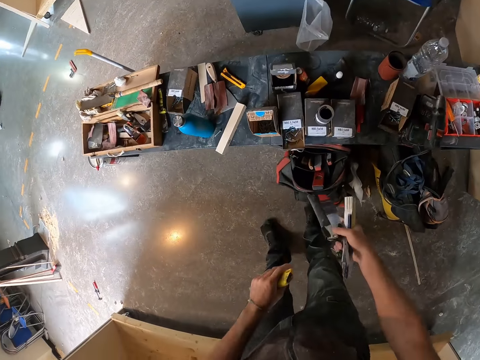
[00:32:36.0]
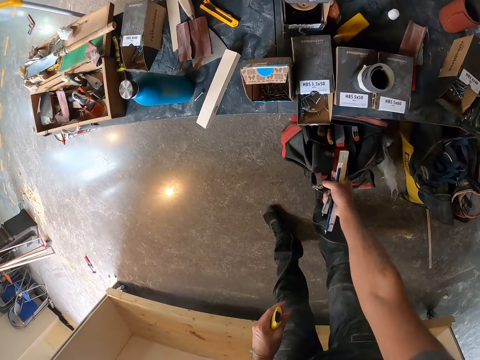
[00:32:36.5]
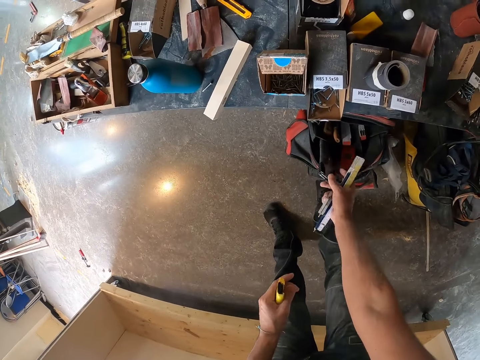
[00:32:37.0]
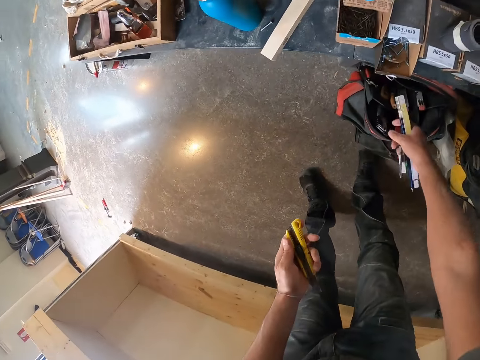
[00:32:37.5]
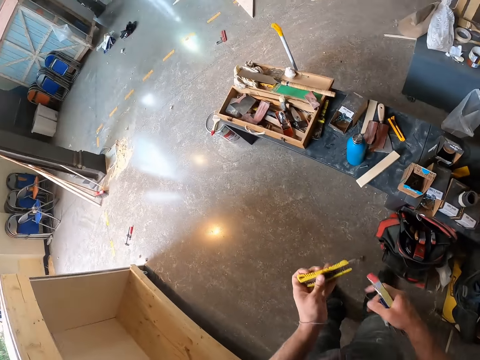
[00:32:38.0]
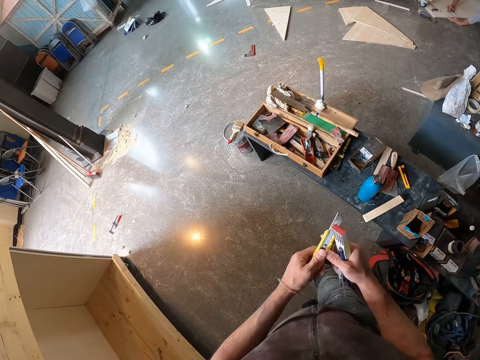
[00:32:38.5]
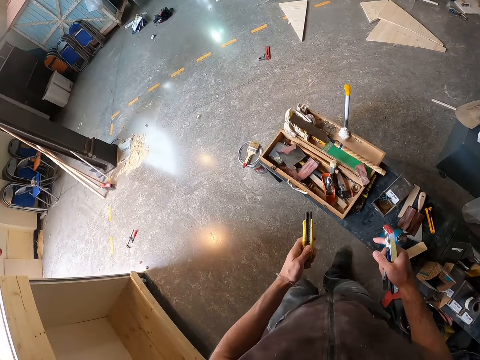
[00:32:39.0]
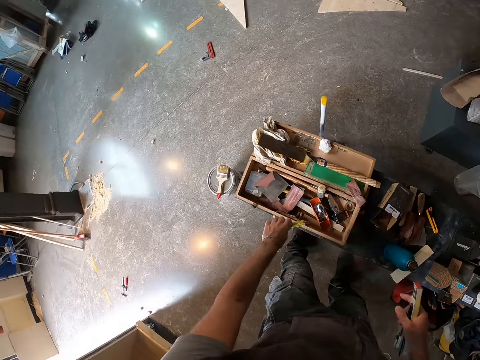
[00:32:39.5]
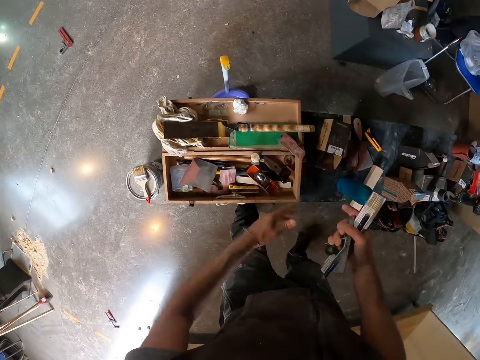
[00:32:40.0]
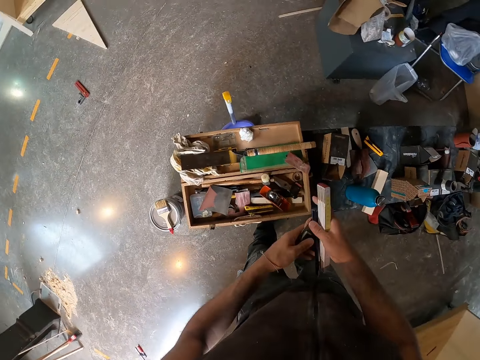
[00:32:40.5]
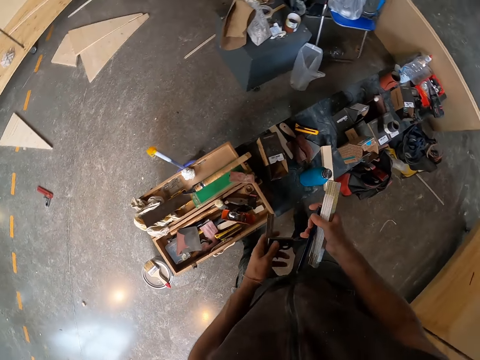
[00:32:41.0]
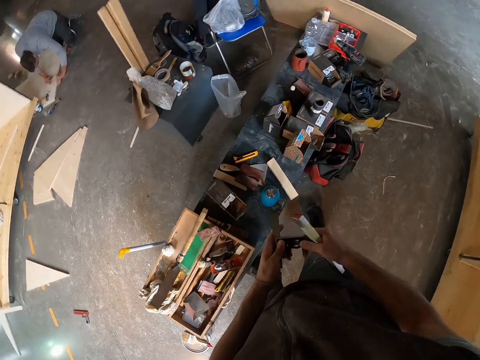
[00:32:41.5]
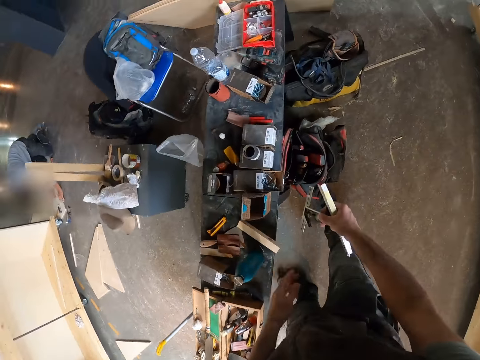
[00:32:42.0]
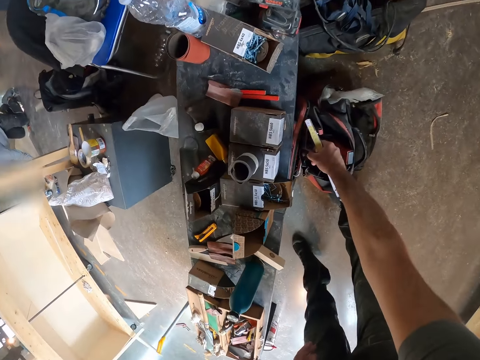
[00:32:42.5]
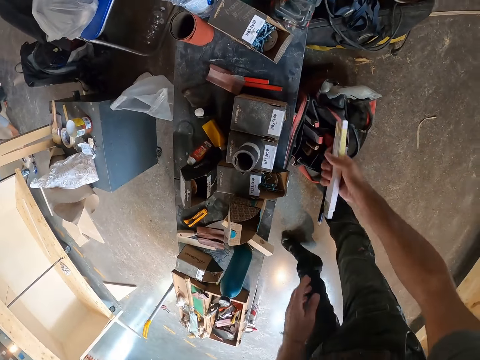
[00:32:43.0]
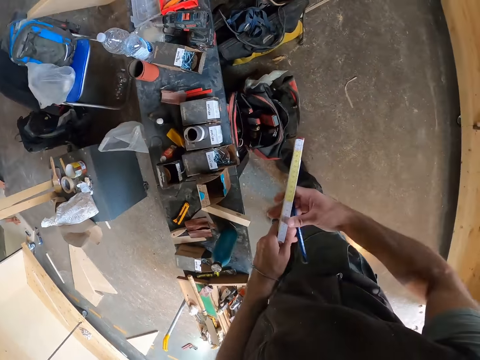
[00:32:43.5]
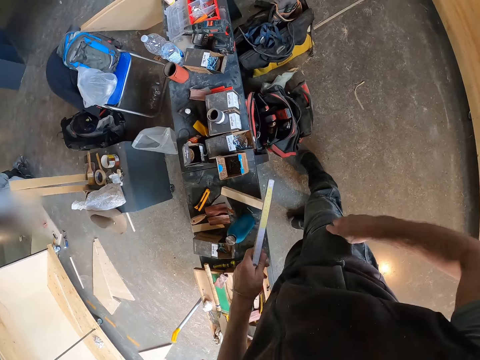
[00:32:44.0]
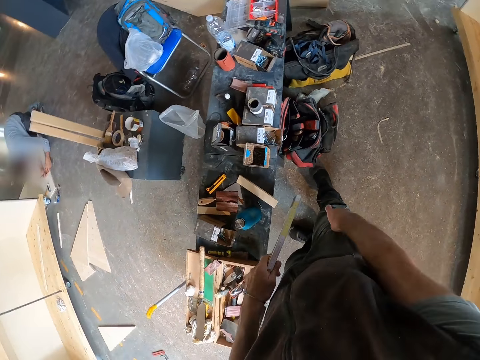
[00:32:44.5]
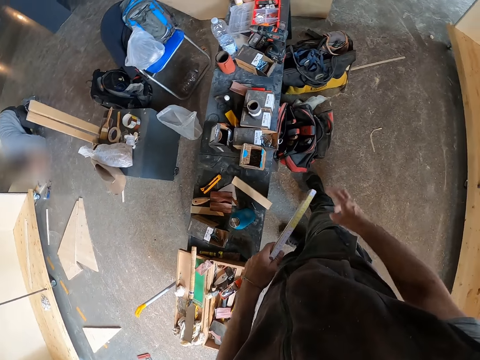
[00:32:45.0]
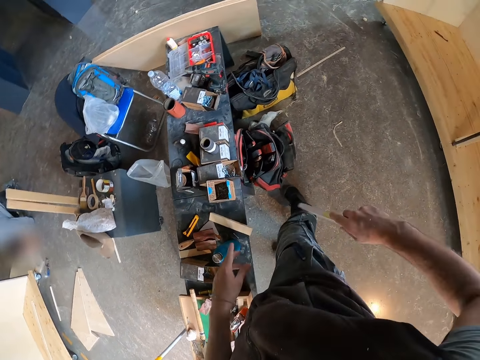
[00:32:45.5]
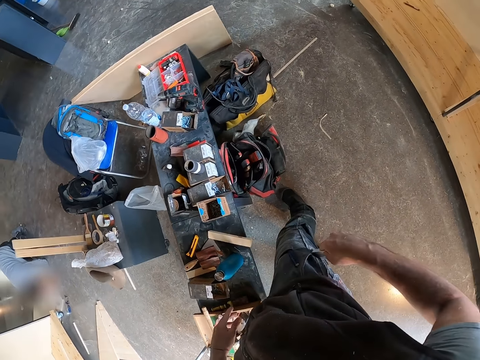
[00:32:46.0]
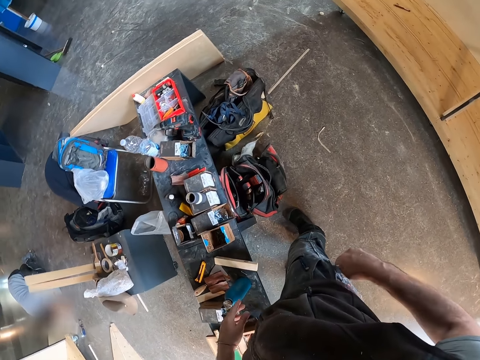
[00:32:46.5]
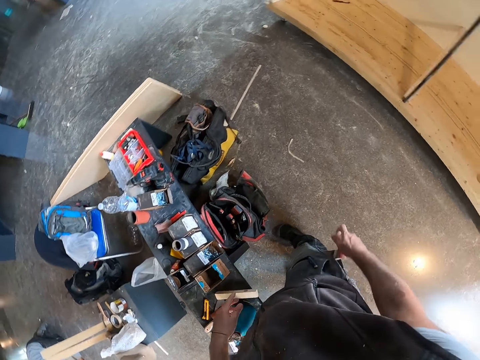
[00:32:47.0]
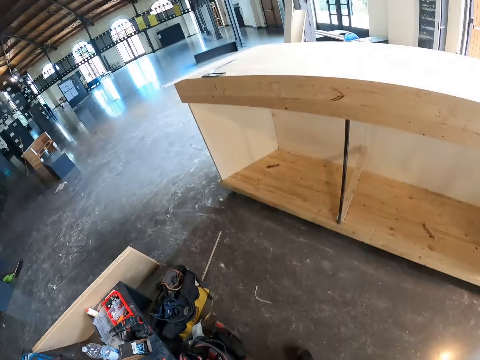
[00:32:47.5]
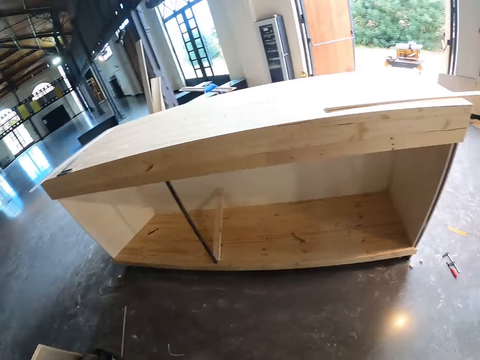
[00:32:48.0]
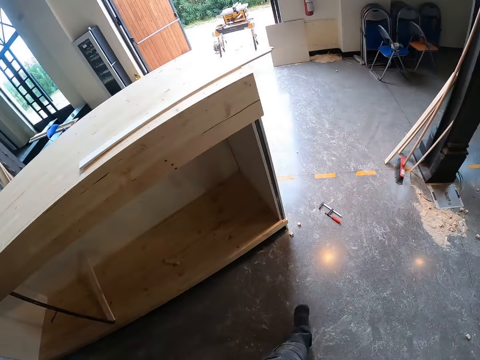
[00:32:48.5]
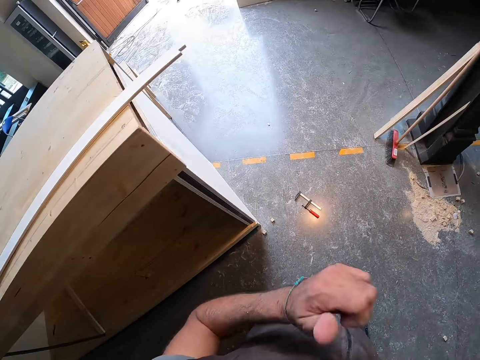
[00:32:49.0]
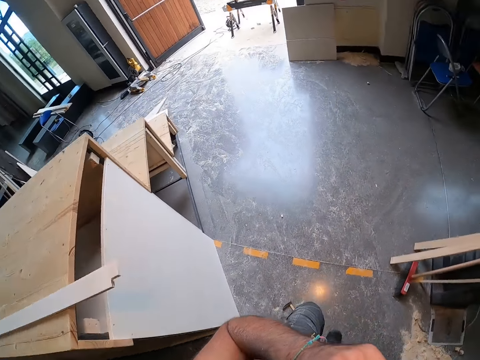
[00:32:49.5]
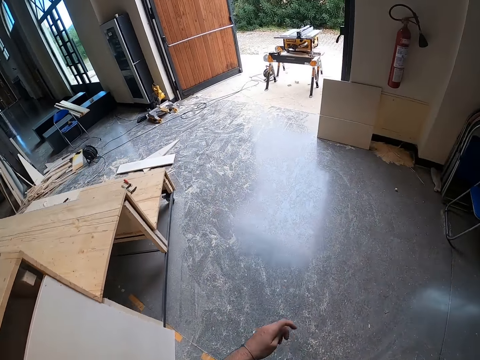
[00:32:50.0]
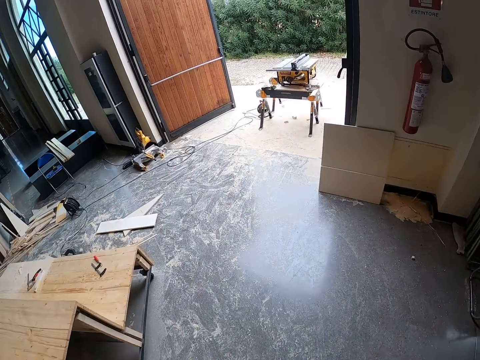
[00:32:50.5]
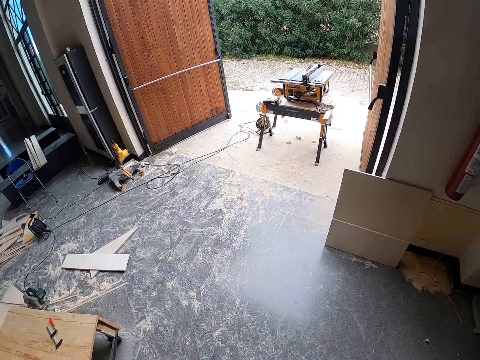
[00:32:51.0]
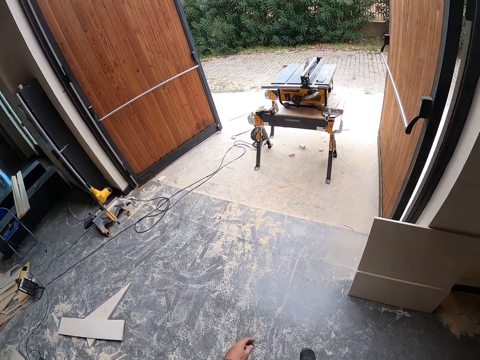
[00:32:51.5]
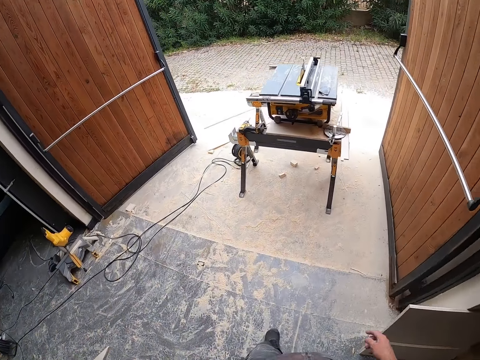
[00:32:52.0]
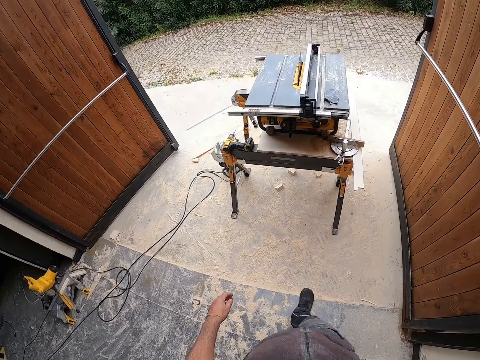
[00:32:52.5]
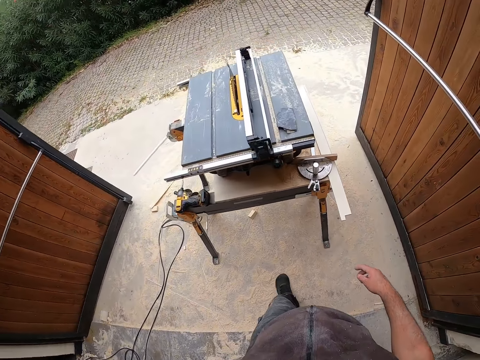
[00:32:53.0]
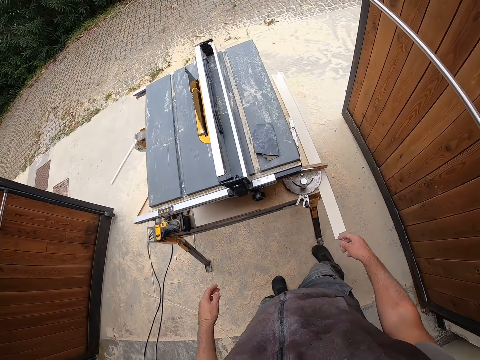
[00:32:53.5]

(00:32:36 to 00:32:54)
The camera wearer puts the woodworking knife into a bag with his right hand. He puts a woodworking knife into a tool box with his left hand. He exchanges the tri square or vernier caliper to the right hand. He puts the vernier caliper into the bag with his right hand. He puts the pencil into his pocket with his right hand. He puts the folding ruler into his pocket with his right hand. He walks across the workshop. He touches the face. He walks in the workshop. He leaves the workshop.

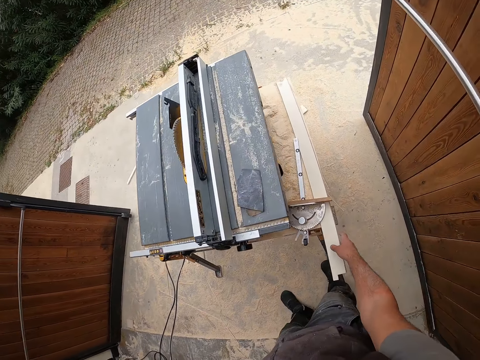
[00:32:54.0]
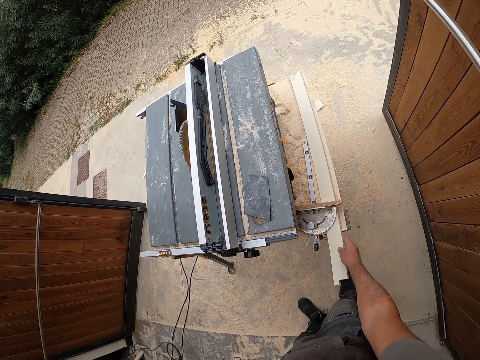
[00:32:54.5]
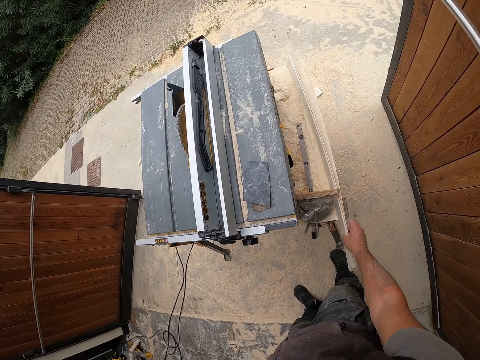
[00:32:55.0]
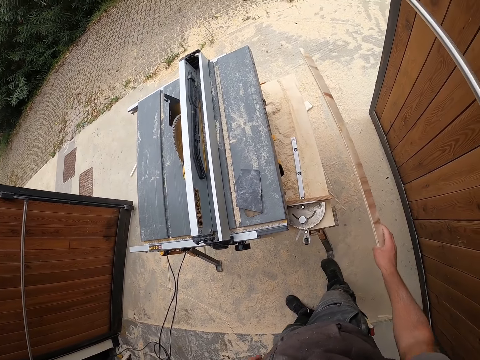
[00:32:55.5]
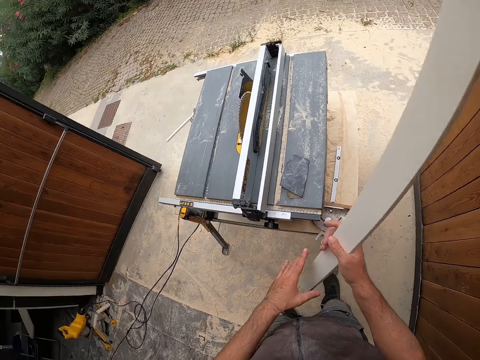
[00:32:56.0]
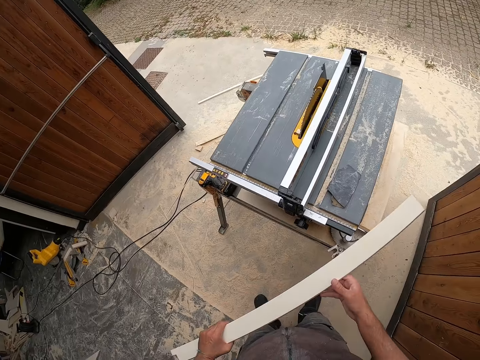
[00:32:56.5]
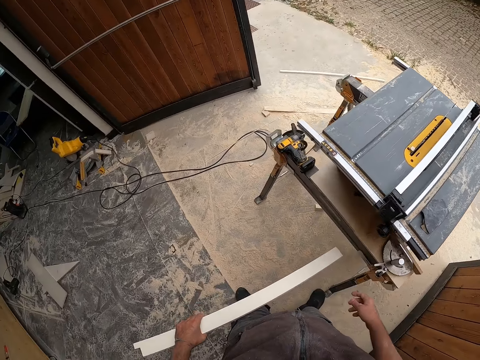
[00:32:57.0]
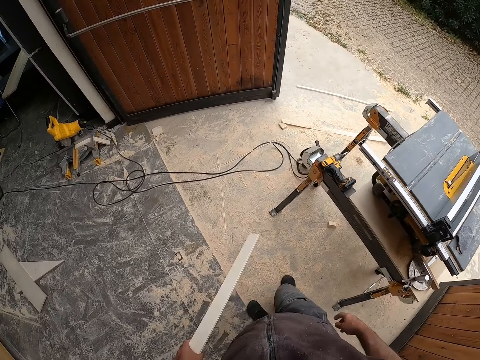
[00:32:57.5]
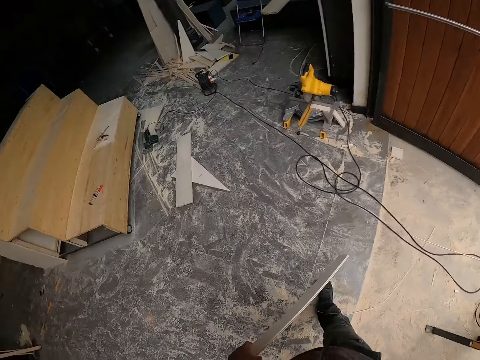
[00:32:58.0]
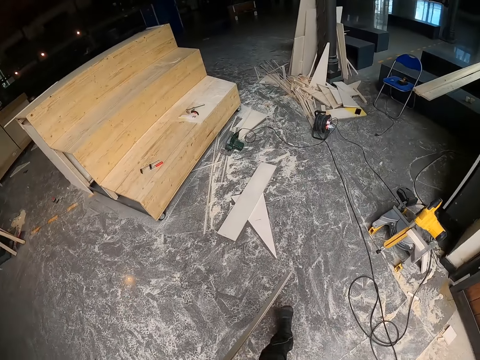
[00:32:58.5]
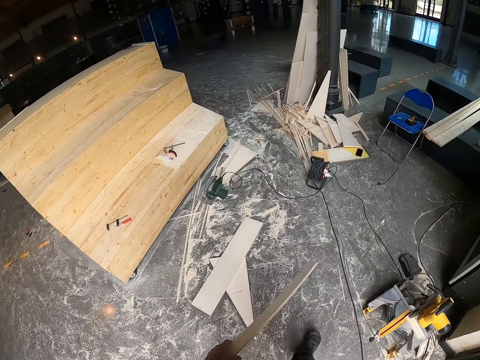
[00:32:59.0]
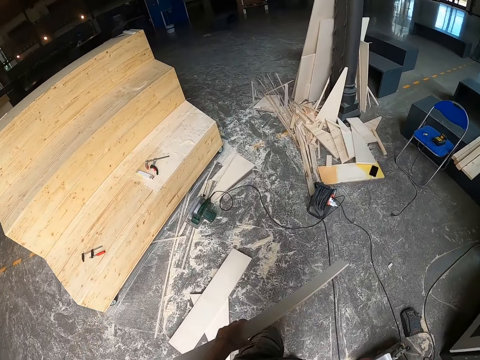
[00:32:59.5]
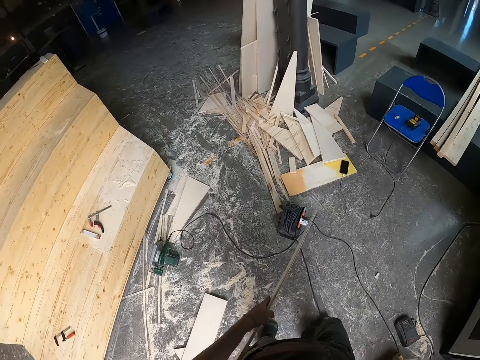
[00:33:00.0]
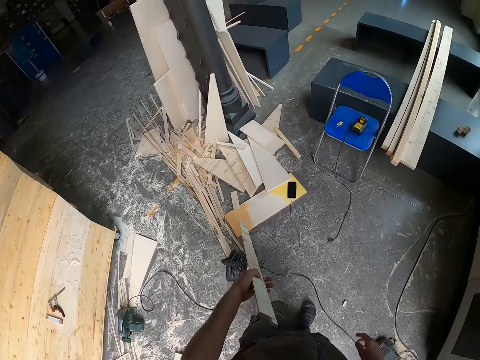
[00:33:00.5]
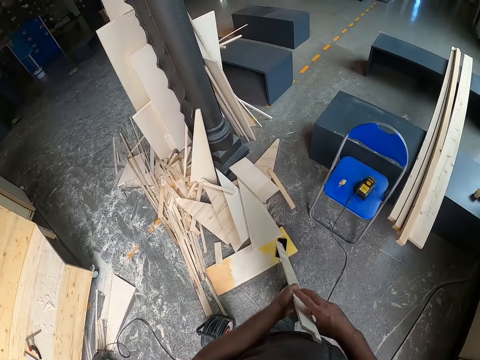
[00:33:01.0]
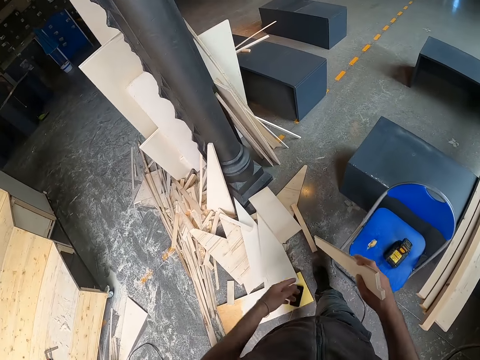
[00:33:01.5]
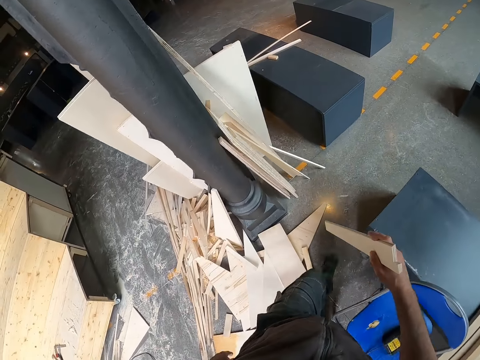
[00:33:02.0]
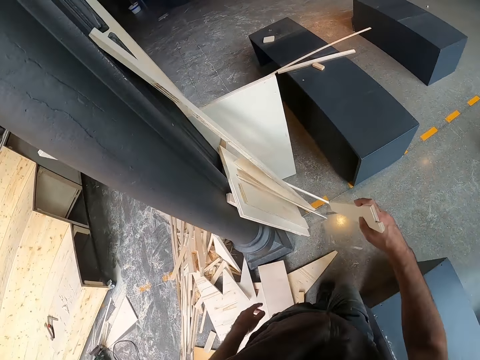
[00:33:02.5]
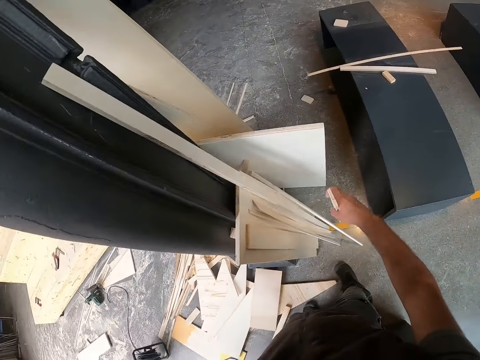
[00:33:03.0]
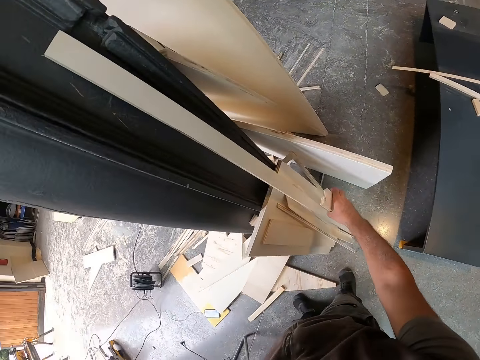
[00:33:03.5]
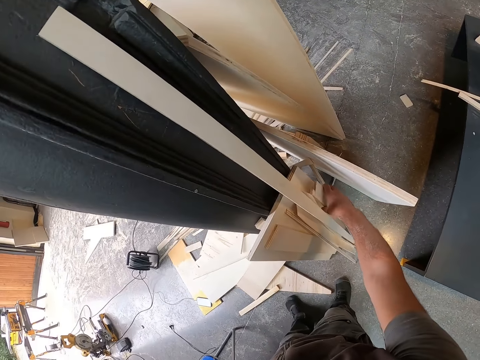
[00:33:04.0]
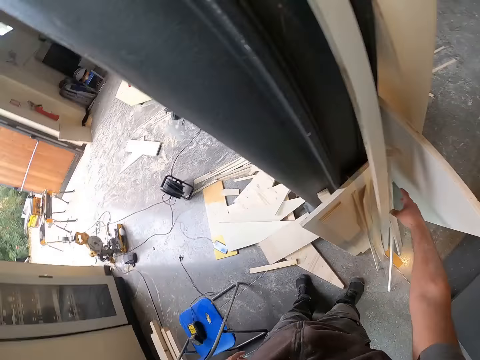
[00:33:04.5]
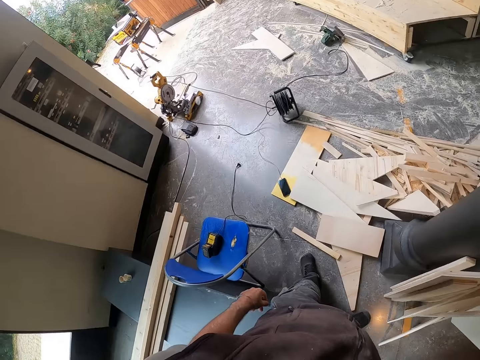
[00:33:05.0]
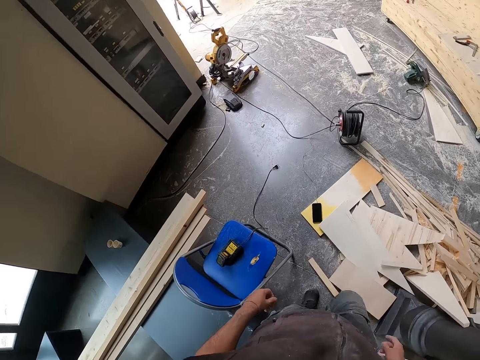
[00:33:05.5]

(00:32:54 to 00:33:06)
The camera wearer picks up a plank of wood with his right hand from the table saw. He moves the plank of wood from his right hand to his left hand. He enters the workshop. He moves the plank of wood from his left hand to his right hand. He drops the plank of wood on a pillar with his right hand. He walks across the workshop.
